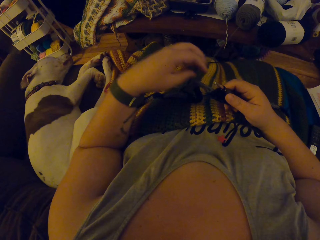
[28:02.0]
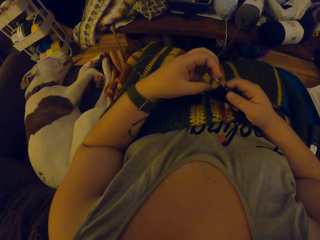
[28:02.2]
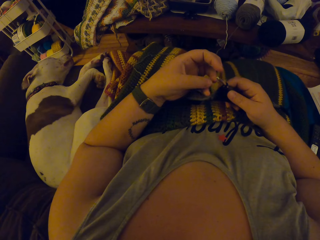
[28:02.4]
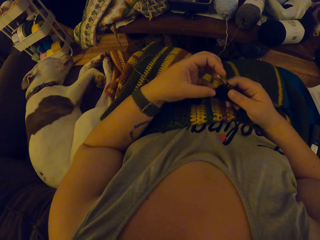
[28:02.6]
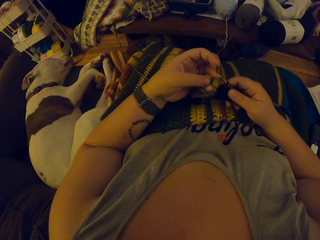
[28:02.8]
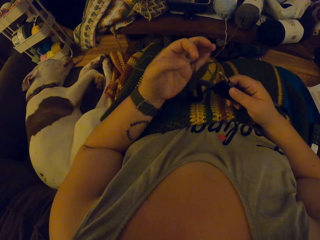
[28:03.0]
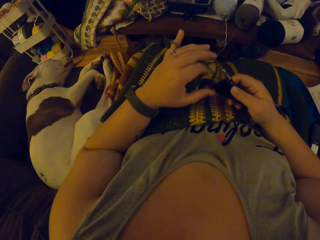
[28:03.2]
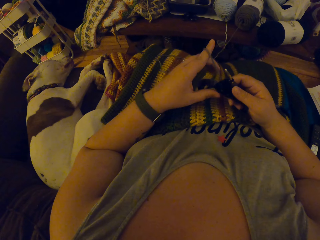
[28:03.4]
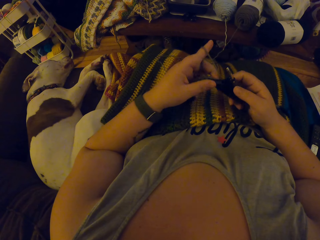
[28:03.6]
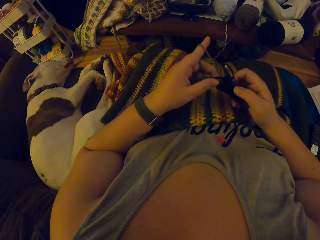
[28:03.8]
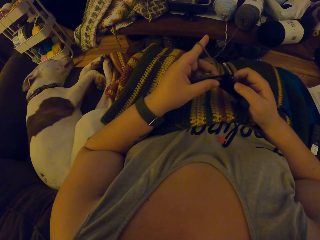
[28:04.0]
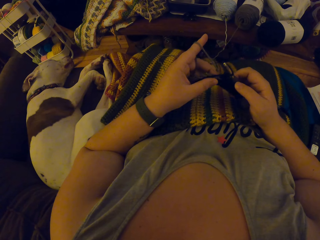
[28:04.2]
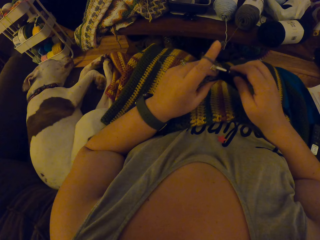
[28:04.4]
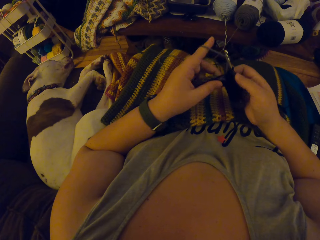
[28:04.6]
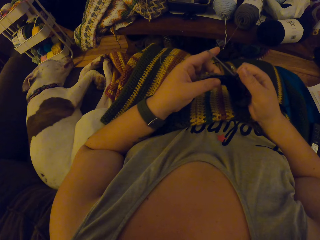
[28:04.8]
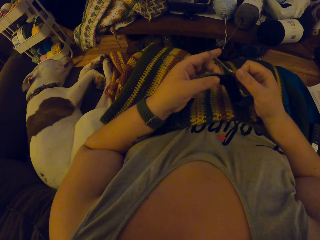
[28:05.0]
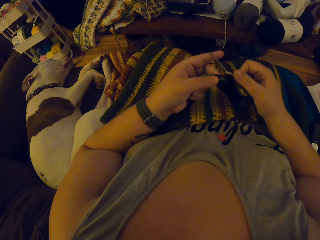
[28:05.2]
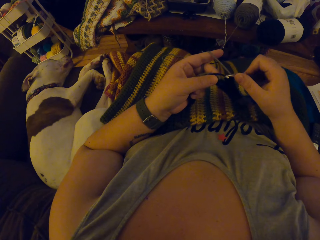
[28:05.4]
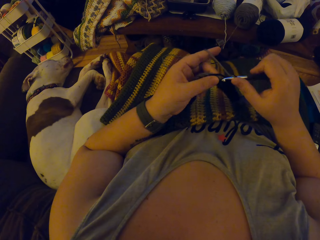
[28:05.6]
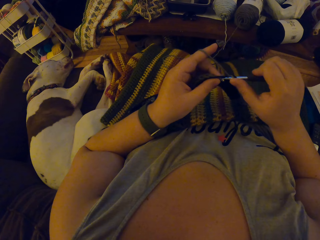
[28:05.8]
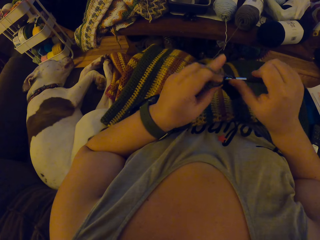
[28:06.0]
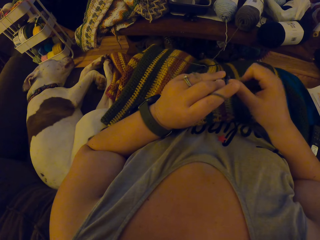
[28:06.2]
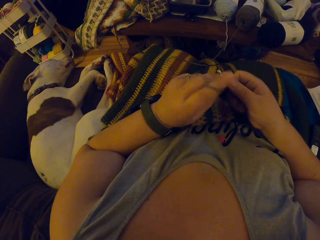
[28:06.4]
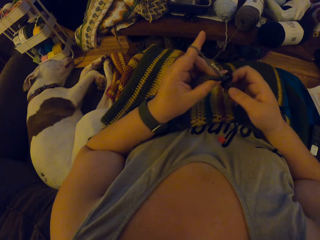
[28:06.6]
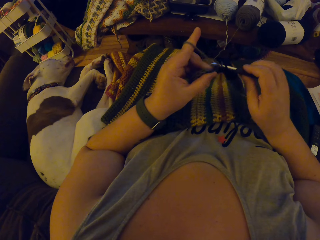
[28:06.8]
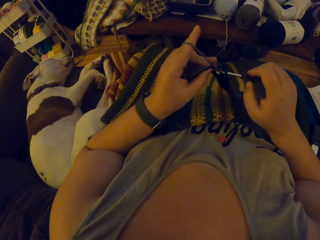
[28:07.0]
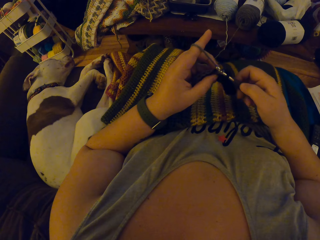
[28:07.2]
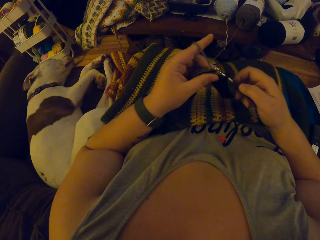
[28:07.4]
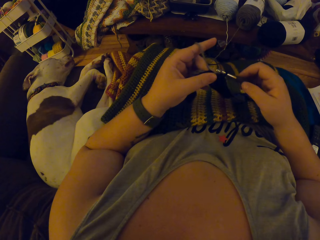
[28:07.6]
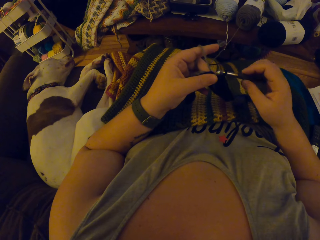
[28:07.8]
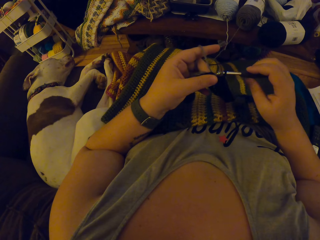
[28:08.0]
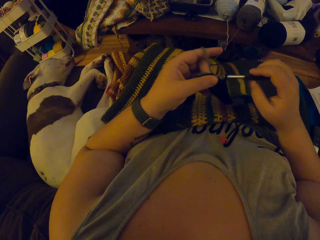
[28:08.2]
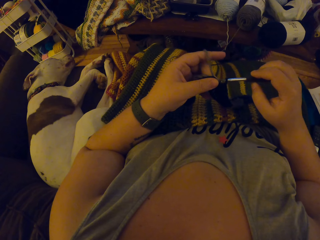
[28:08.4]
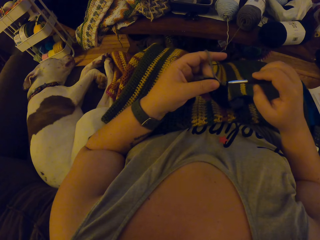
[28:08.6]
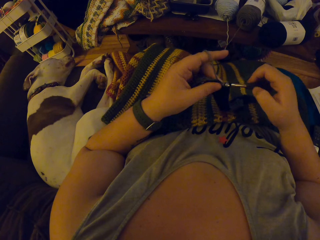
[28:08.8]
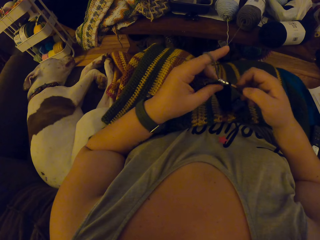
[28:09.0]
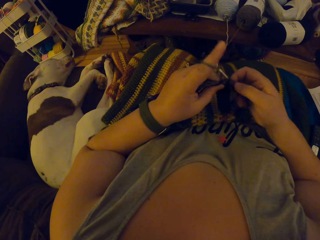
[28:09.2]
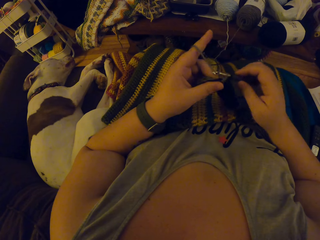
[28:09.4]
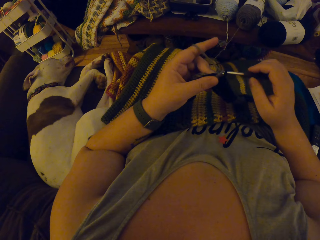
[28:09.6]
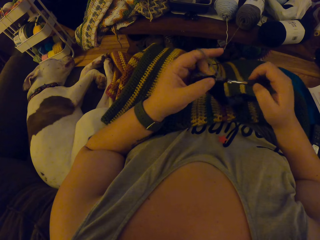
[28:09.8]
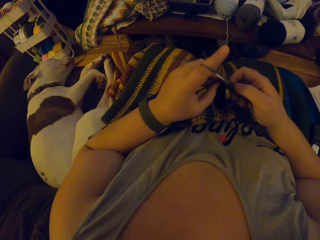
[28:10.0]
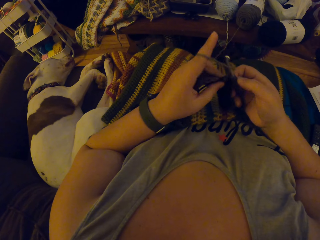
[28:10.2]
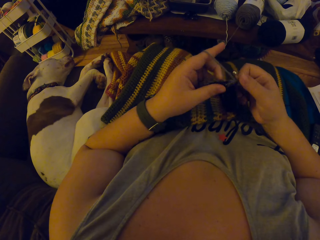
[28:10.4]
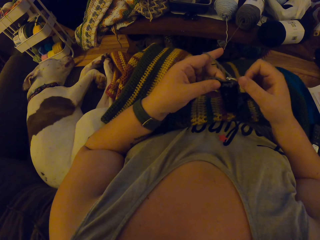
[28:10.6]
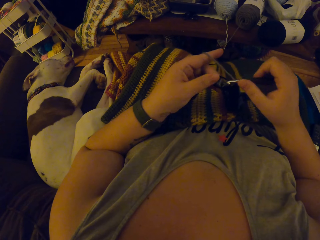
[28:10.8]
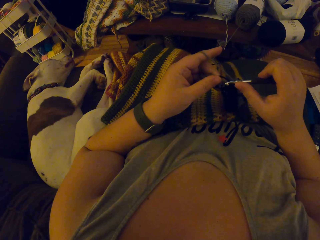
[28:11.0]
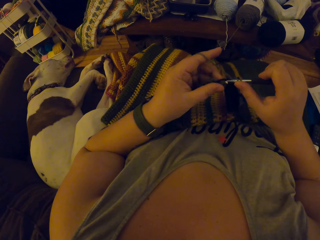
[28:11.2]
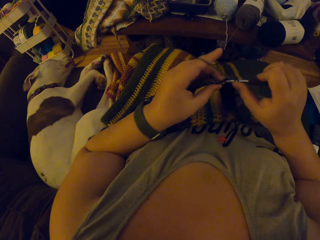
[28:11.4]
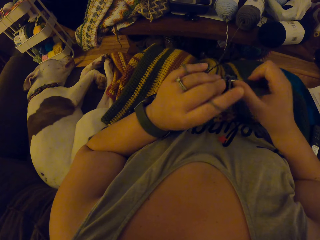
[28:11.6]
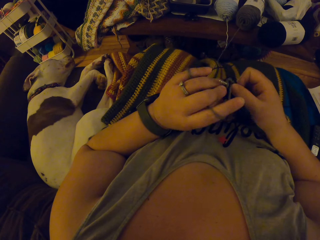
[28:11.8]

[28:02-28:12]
The camera wearer knits the fabric. They crochet with the yarn.

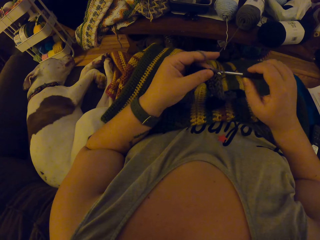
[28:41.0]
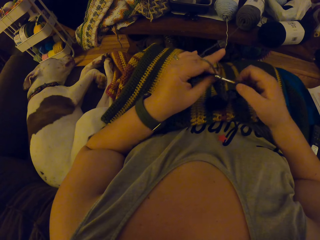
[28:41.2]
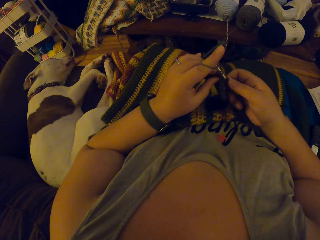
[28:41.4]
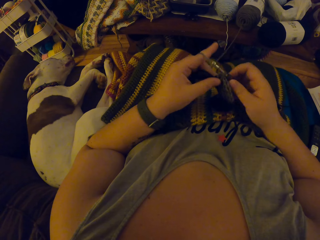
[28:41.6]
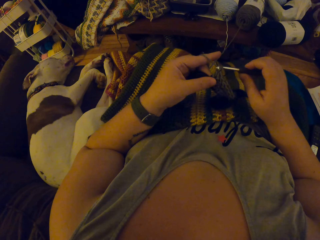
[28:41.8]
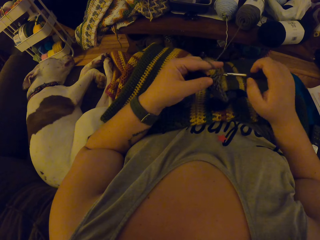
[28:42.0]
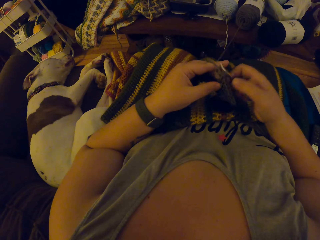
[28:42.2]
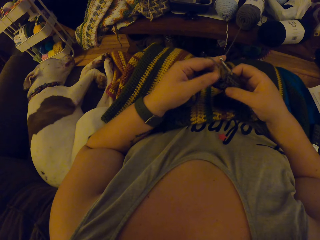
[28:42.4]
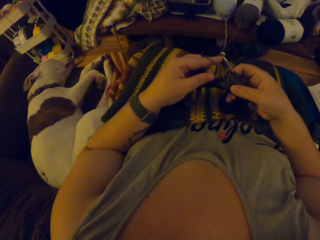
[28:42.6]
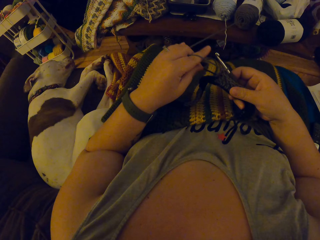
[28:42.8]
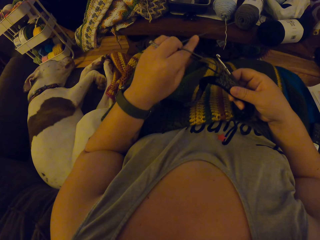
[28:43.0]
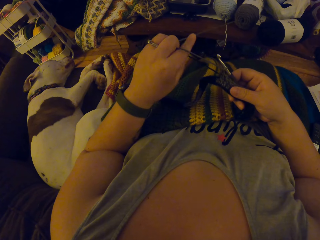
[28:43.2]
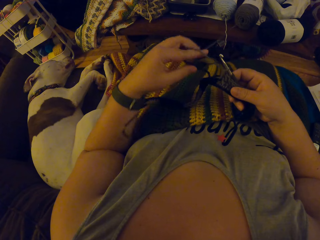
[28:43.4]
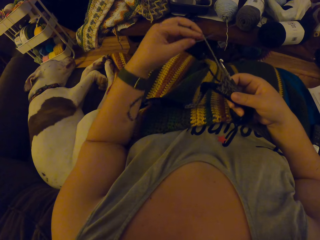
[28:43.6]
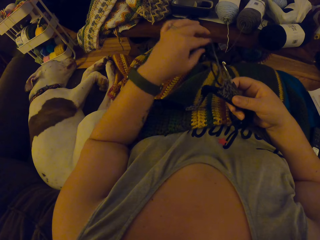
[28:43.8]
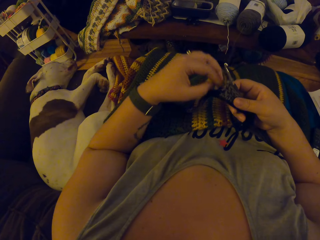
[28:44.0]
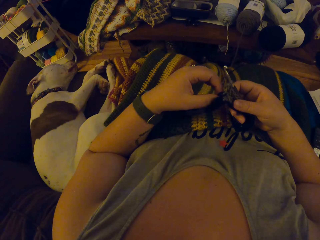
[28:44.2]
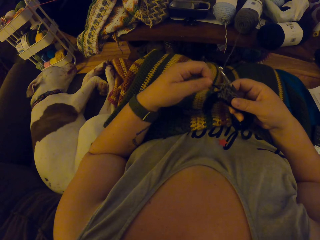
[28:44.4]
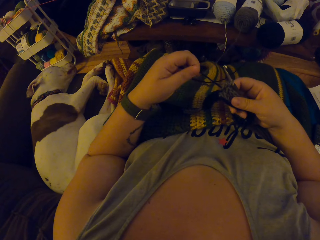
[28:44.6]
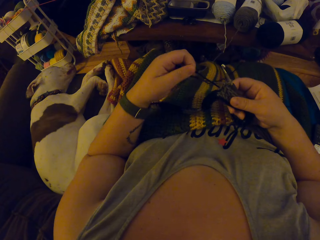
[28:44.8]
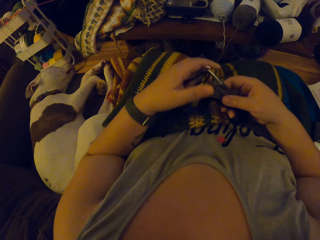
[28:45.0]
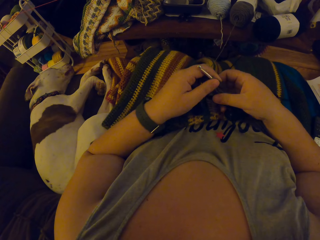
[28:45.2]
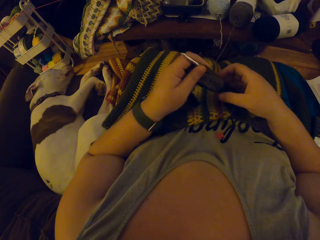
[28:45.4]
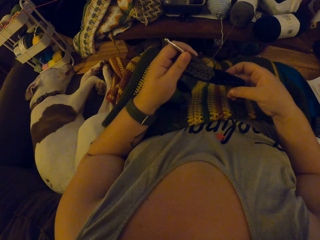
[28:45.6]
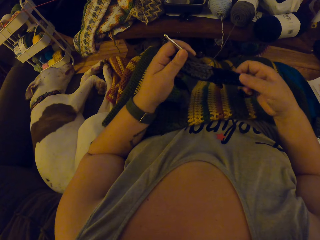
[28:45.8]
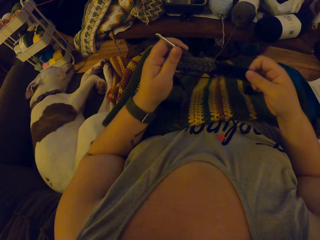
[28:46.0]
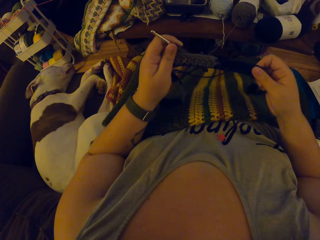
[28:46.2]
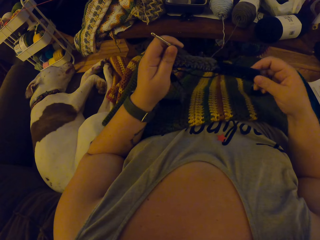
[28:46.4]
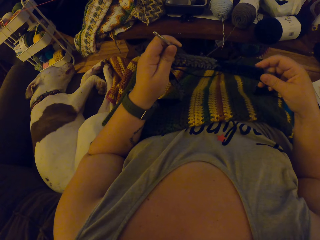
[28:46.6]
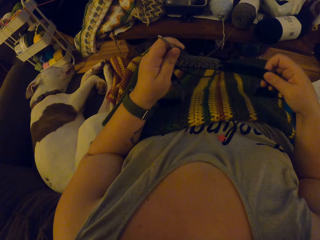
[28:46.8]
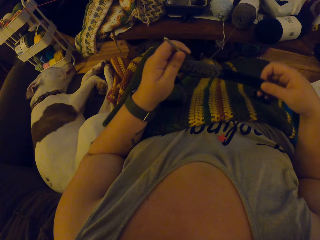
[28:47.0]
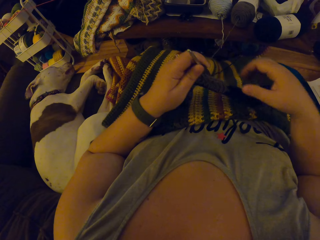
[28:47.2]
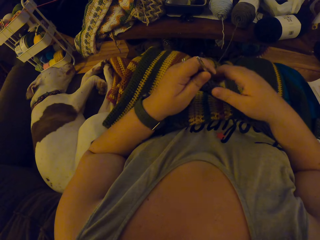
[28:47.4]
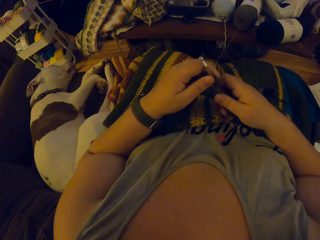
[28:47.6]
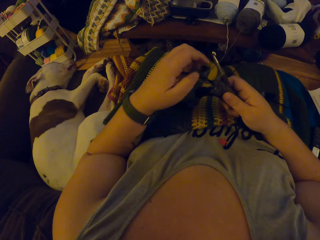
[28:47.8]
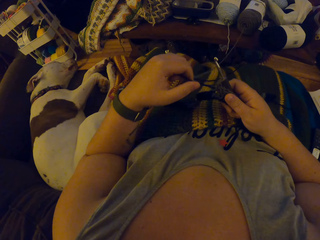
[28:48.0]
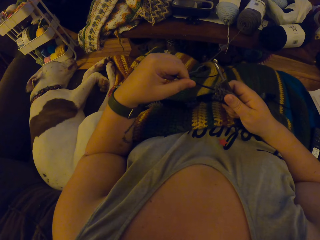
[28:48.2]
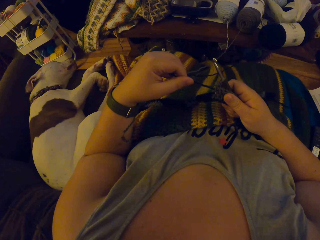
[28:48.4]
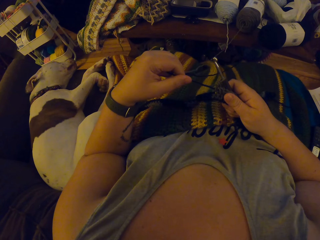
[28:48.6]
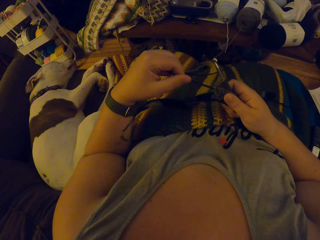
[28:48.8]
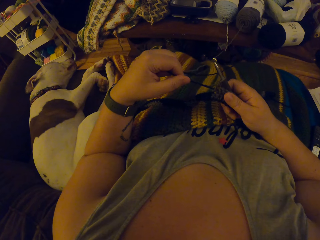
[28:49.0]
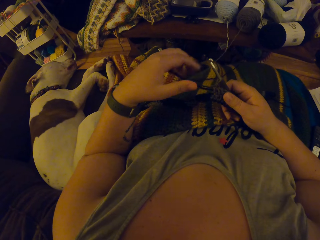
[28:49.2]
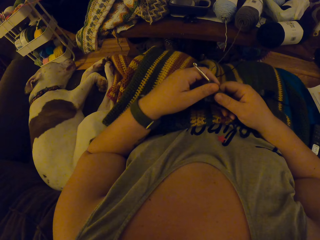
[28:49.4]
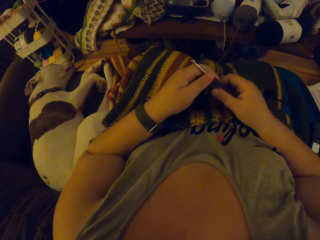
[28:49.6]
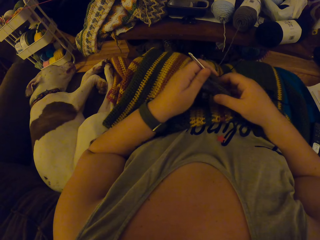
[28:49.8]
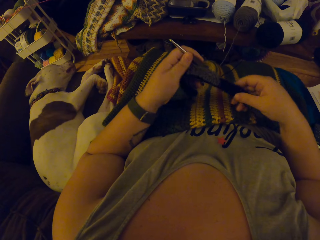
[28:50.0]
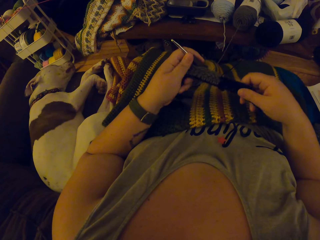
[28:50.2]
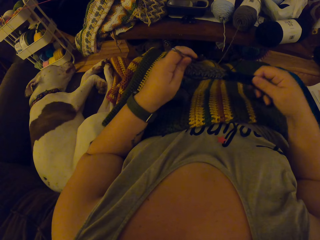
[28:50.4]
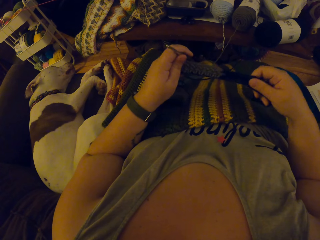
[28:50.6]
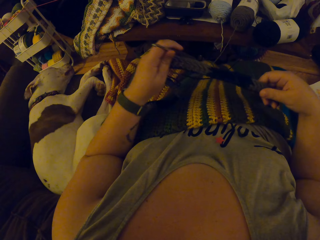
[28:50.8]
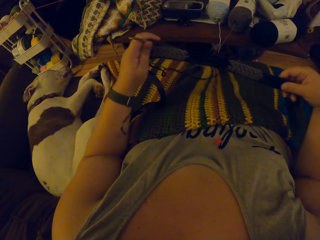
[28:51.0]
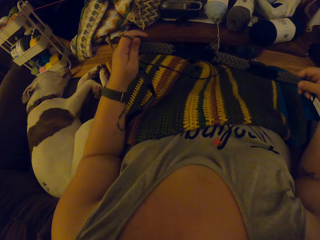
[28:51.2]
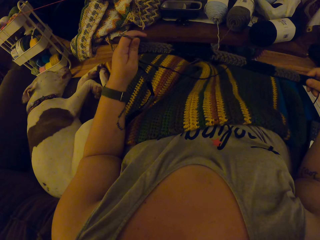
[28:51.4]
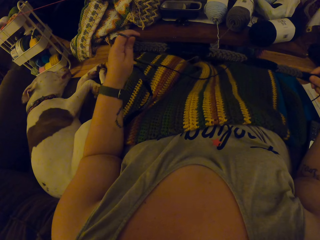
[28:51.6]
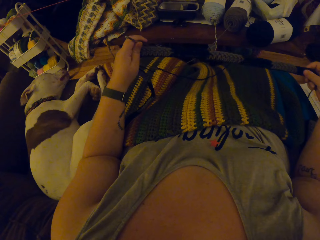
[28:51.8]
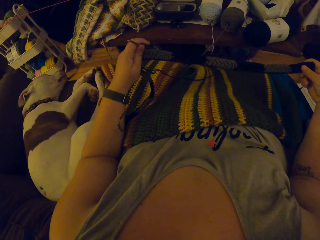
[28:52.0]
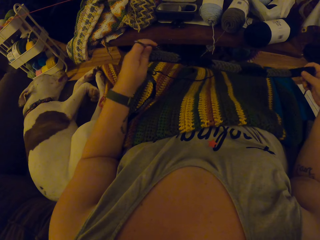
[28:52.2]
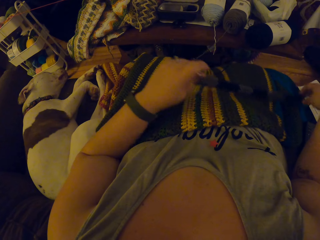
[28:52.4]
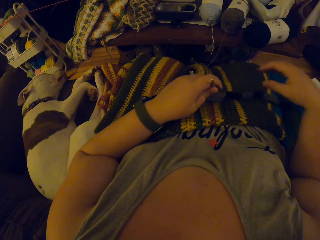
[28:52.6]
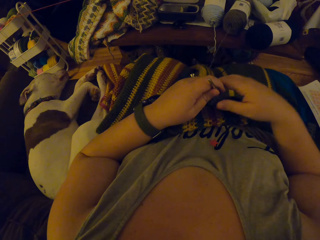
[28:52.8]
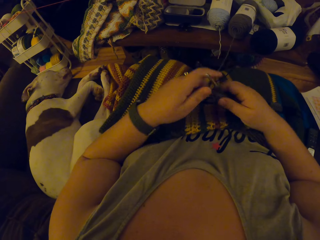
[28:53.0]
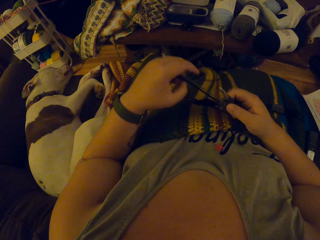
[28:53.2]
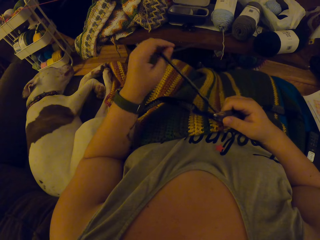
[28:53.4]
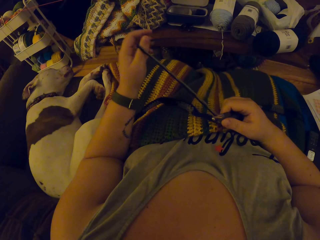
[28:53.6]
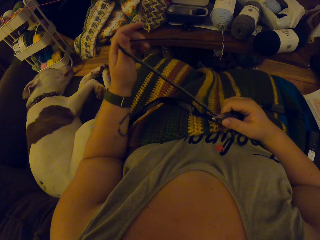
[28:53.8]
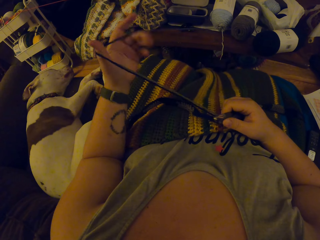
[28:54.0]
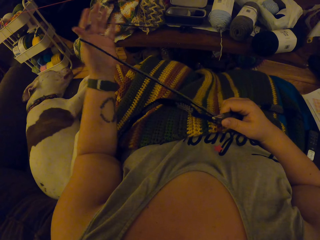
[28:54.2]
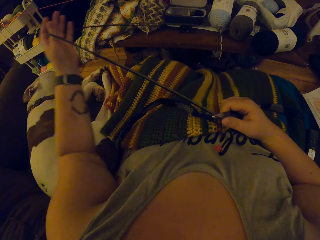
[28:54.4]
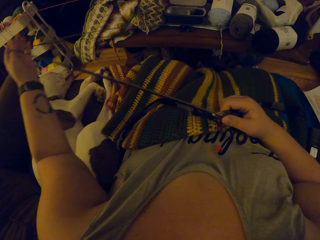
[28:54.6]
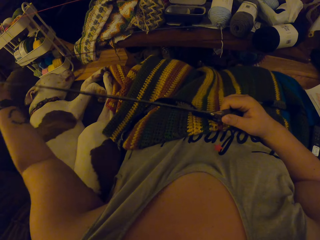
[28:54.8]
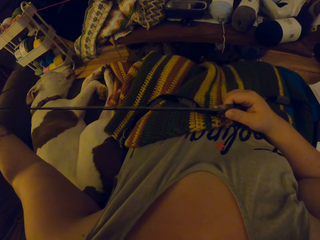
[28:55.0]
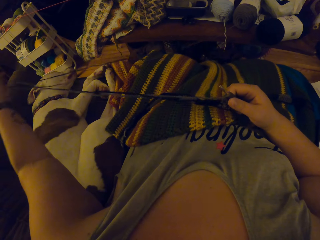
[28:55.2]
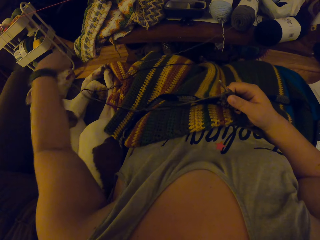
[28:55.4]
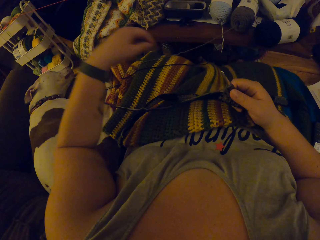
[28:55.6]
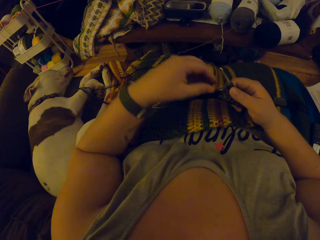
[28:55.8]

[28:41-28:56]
The camera wearer stops knitting the fabric. They adjust the yarn. They adjust the placement of the fabric. They check the stitch. They adjust the yarn. They adjust the placement of the fabric. They adjust the yarn.
